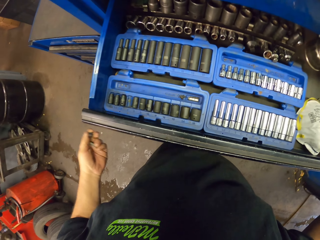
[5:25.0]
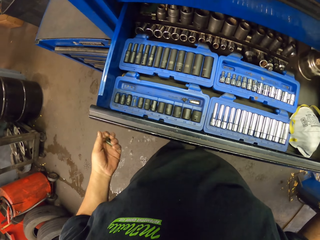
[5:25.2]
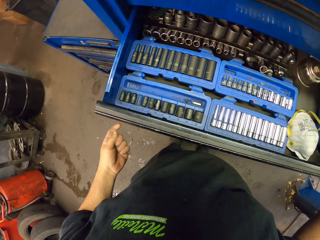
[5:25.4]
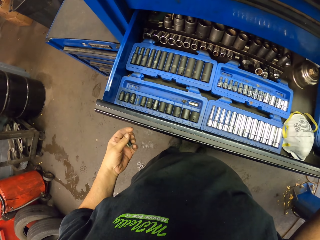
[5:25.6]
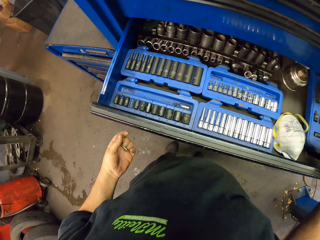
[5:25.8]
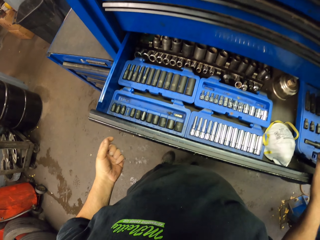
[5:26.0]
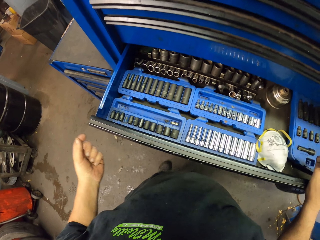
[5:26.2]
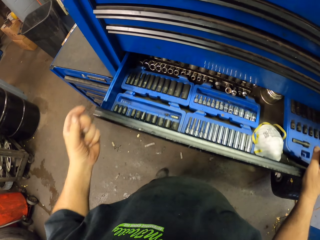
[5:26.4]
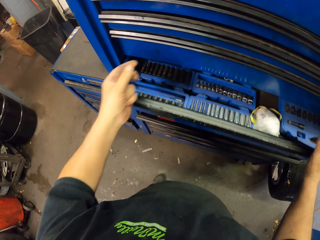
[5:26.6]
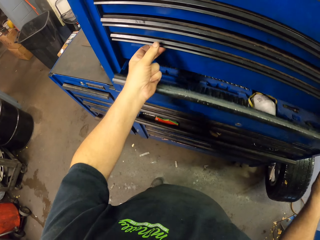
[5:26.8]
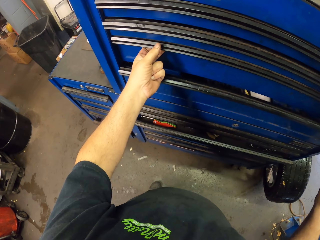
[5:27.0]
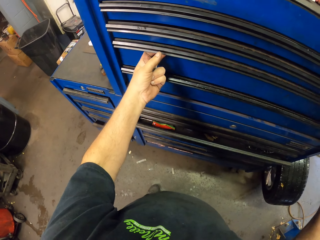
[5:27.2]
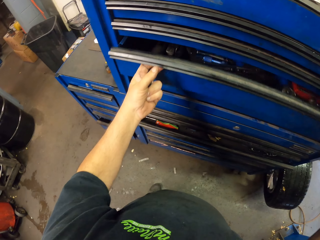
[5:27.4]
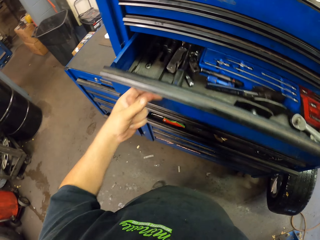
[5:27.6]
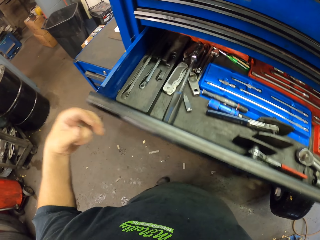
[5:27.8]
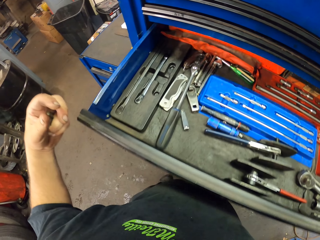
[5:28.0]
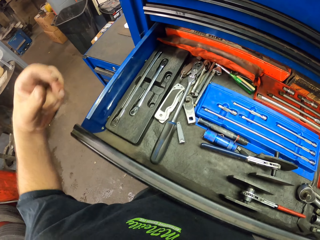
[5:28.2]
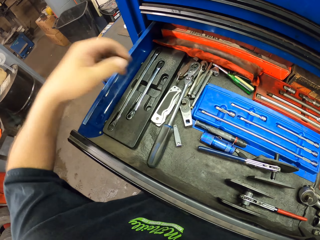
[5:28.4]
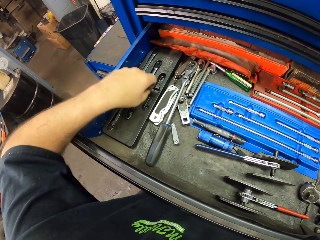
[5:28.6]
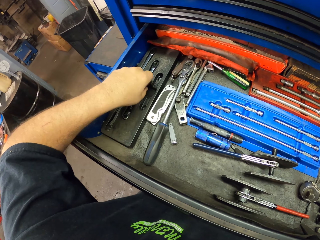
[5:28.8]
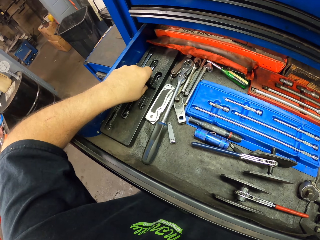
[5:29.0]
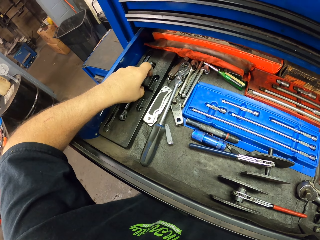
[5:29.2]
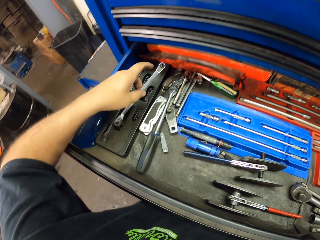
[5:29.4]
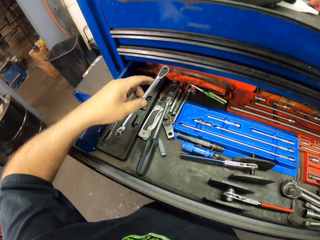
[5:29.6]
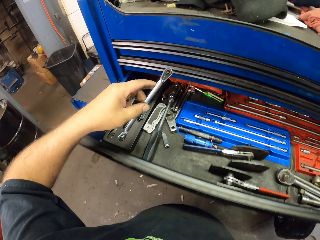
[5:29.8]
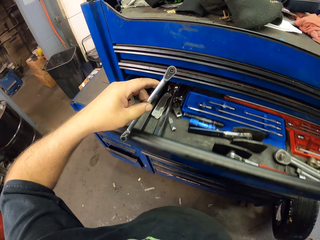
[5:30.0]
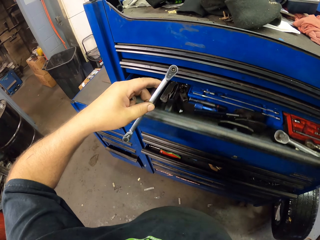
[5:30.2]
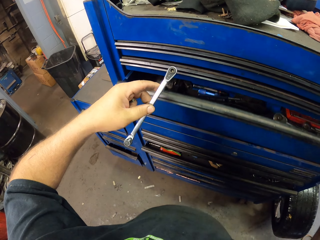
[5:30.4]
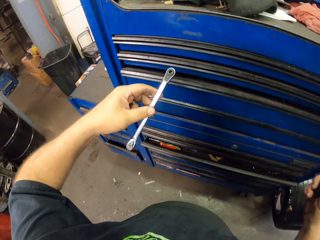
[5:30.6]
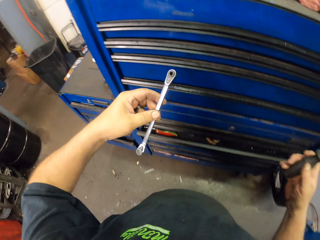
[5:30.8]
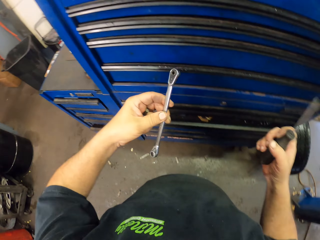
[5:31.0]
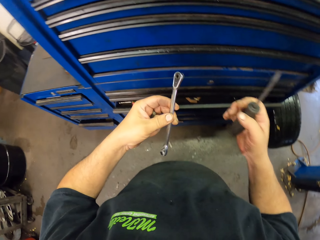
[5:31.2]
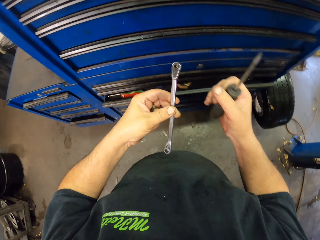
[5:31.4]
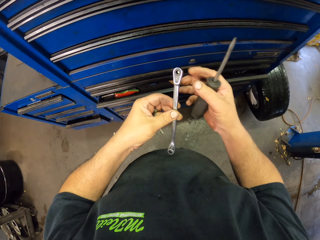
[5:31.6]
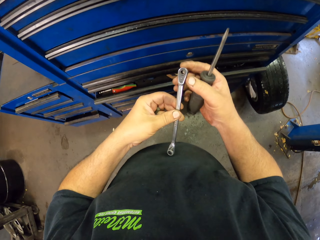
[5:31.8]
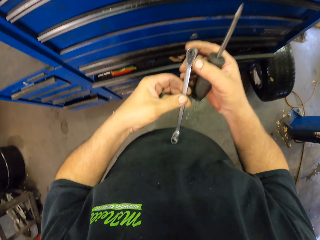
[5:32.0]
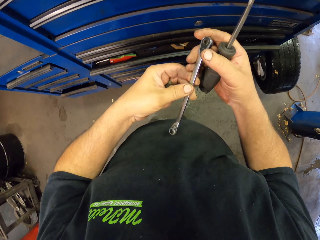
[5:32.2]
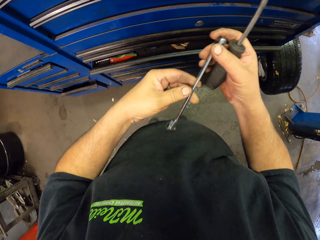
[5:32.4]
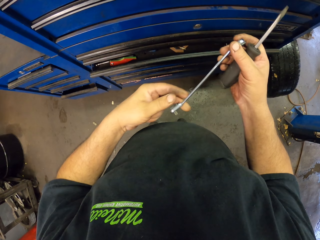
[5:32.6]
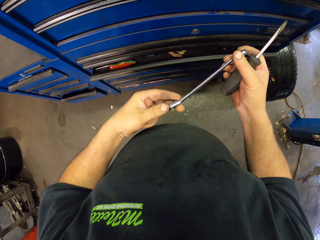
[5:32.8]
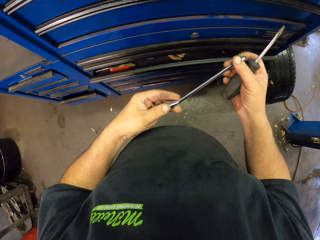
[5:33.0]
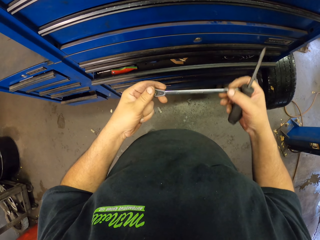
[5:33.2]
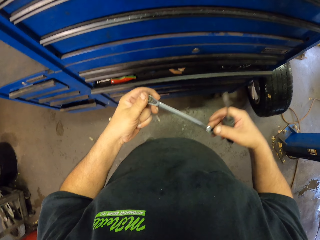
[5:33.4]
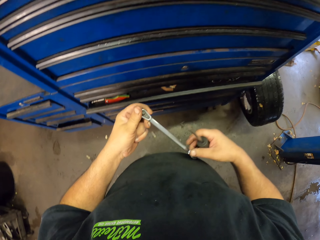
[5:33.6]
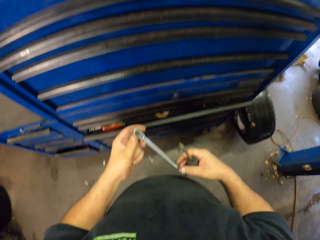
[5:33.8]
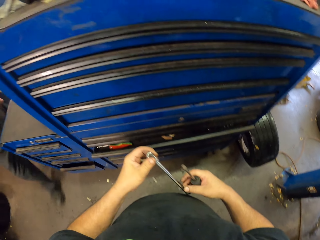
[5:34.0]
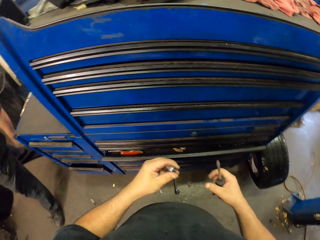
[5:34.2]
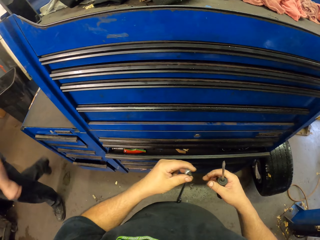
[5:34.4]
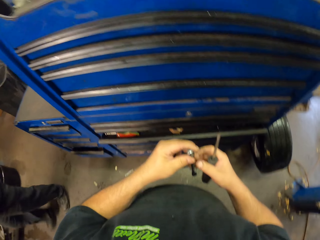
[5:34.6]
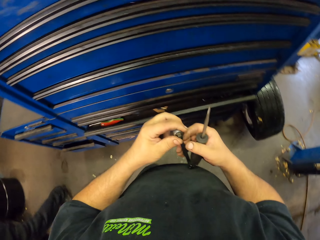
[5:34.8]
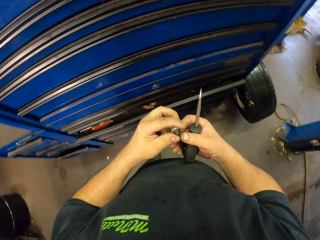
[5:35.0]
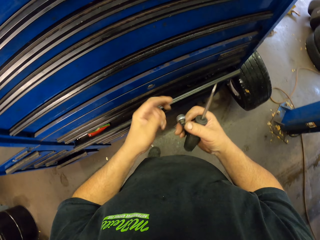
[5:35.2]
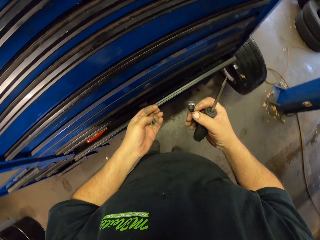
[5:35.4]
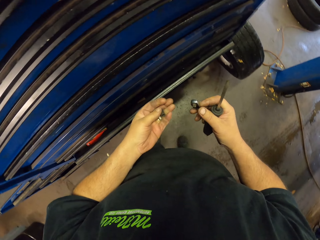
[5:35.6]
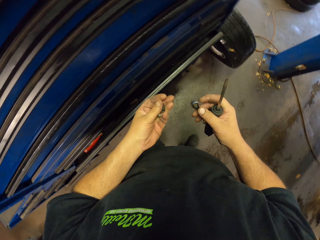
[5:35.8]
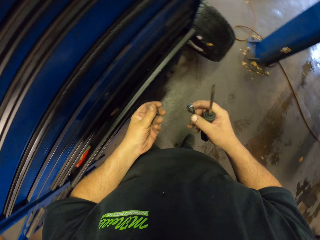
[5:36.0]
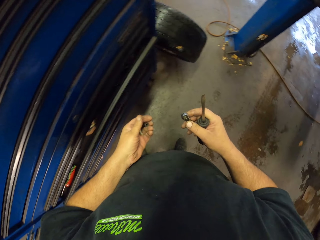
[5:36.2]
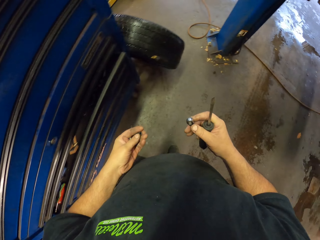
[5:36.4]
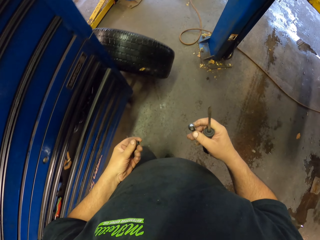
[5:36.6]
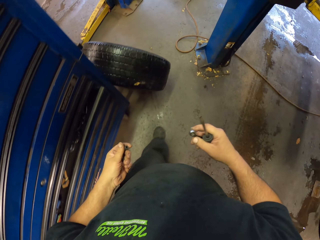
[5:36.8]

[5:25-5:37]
The camera wearer closes the drawer. They open the drawer. They pick a spanner from the drawer. They close the drawer. They hold the spanner with both hands.

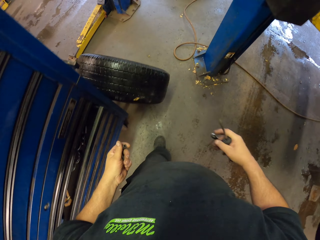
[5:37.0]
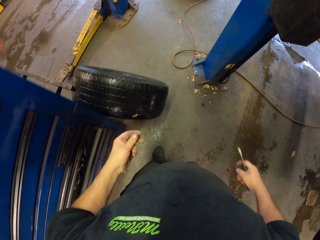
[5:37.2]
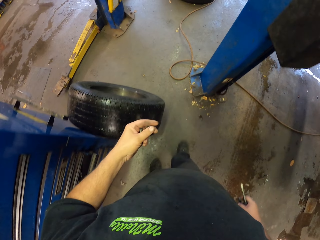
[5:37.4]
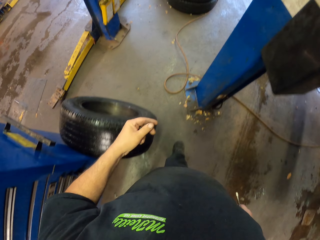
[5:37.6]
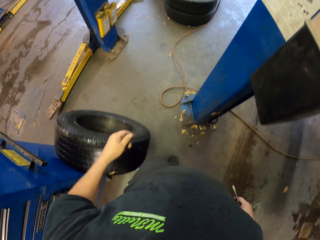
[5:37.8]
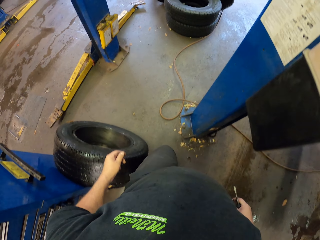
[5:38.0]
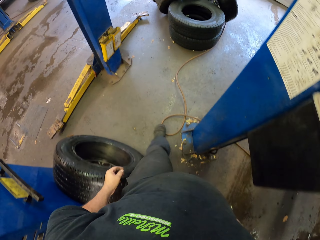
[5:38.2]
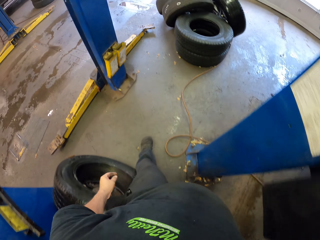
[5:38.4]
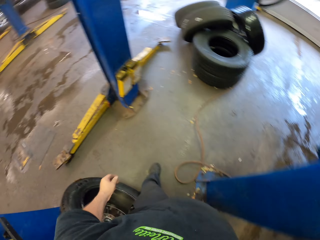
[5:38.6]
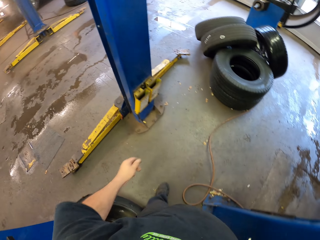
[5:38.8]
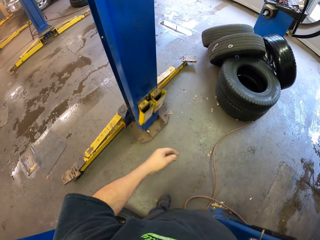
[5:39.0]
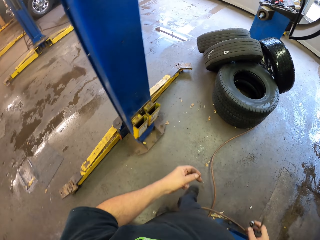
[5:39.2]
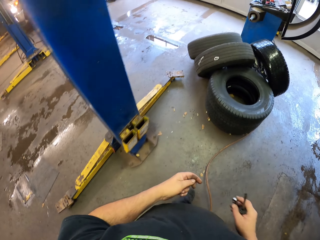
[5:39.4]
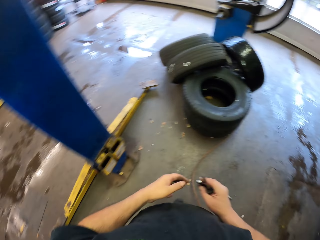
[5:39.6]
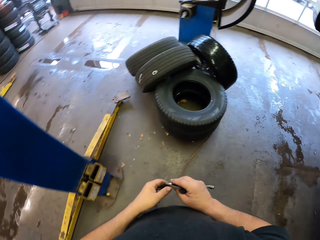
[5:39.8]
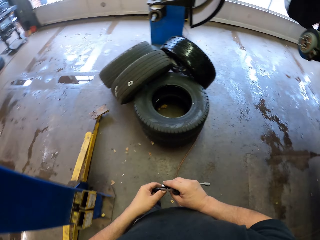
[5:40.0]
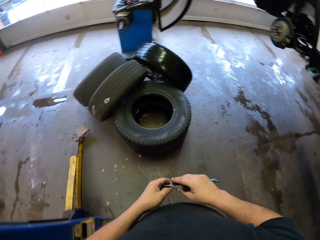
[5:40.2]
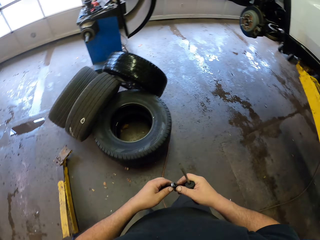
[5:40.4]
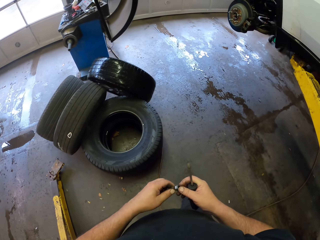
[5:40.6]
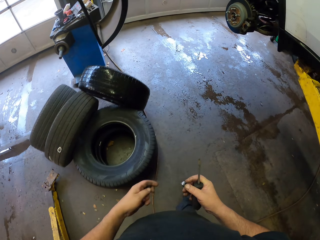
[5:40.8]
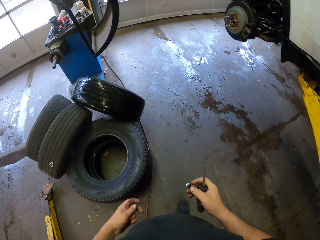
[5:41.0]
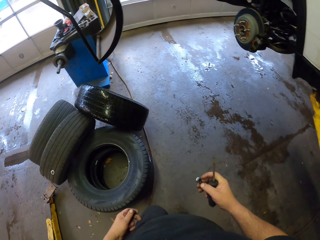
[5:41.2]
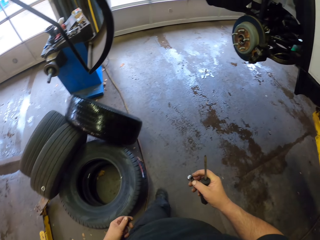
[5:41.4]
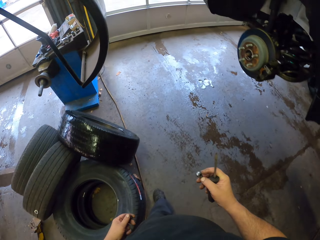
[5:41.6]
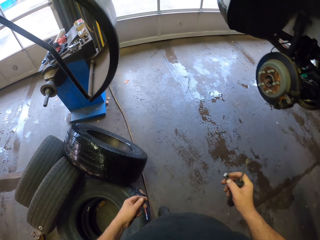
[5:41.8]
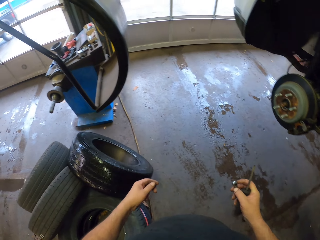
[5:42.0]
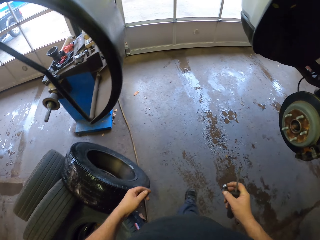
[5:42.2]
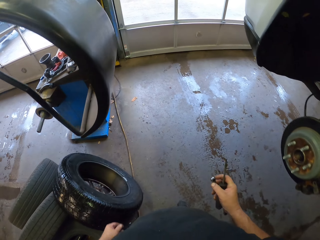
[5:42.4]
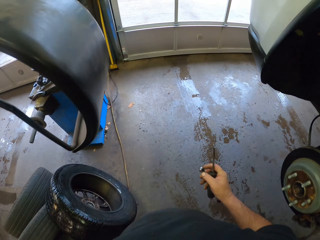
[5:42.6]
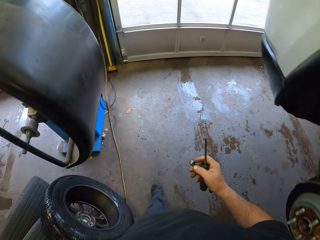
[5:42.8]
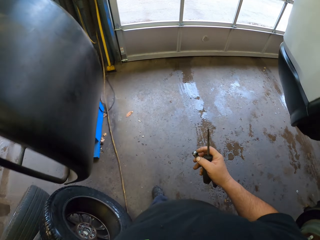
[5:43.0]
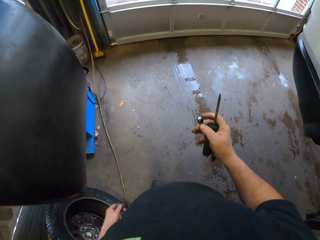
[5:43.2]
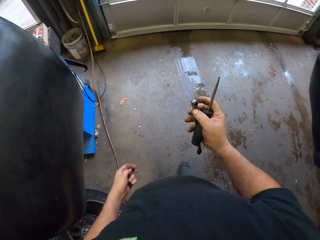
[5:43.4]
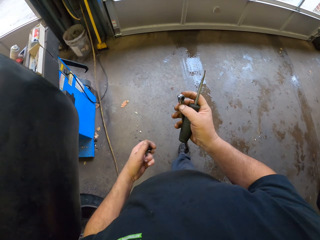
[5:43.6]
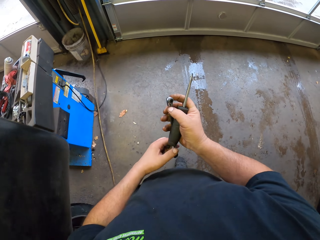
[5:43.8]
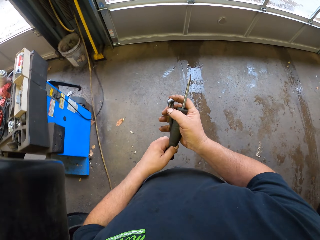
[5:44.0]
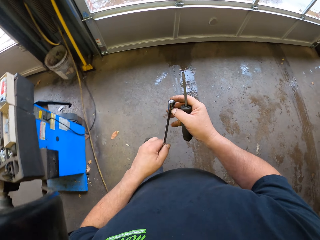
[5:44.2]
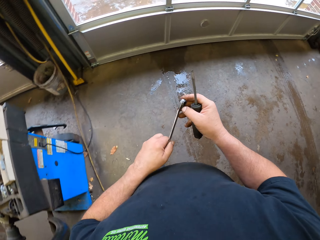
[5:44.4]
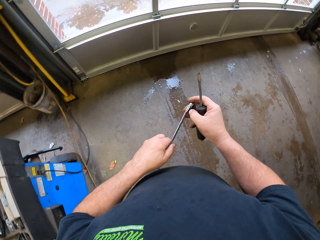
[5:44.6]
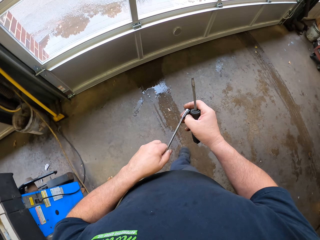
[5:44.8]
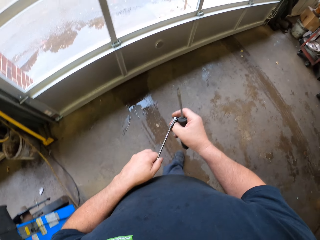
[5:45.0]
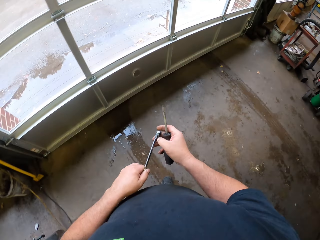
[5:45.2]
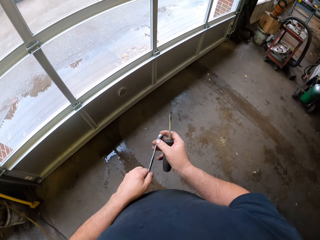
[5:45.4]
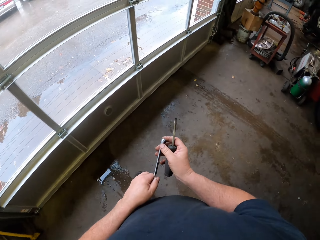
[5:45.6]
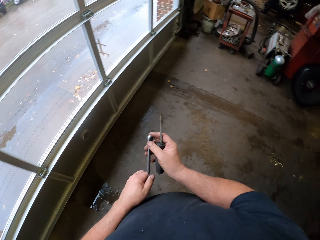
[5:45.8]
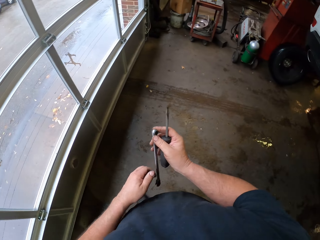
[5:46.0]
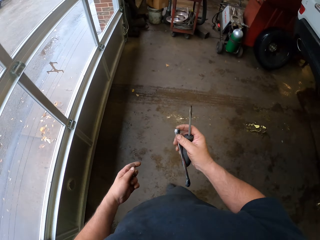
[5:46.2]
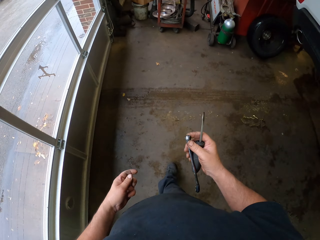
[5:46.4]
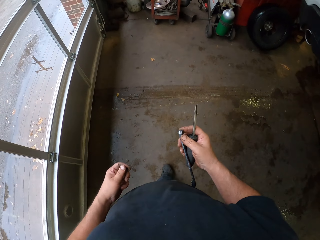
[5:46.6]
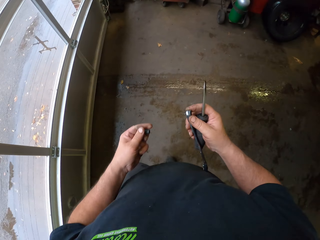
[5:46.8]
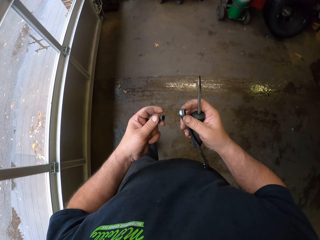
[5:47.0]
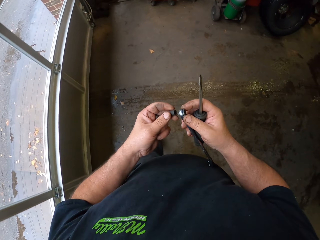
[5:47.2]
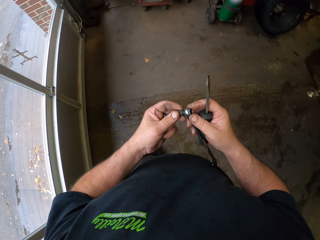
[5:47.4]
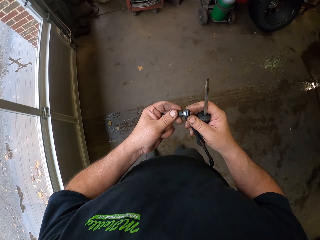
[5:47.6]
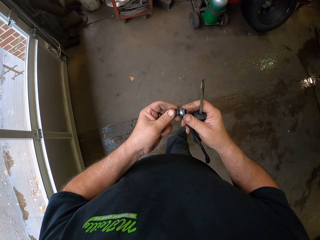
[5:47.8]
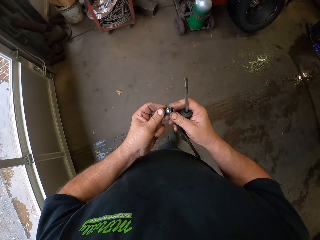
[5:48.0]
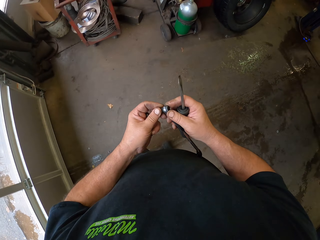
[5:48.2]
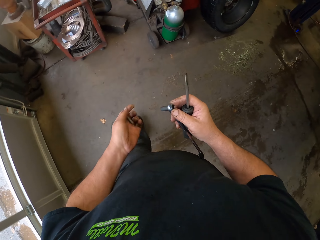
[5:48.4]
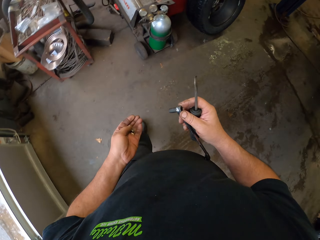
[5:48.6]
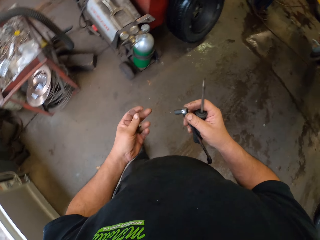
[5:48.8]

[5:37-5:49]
The camera wearer walks back to the vehicle.
